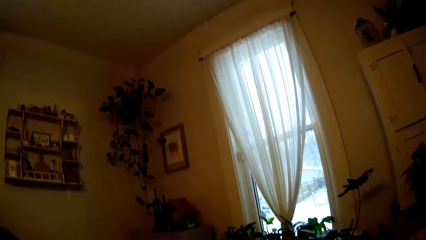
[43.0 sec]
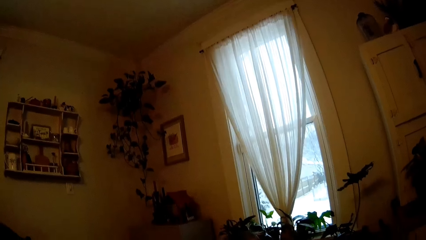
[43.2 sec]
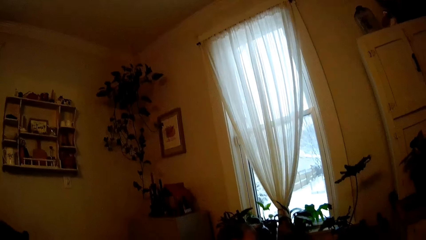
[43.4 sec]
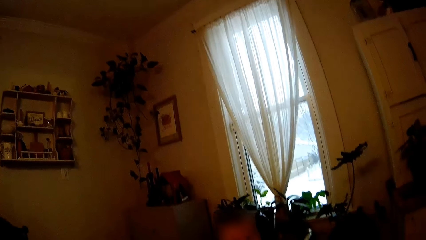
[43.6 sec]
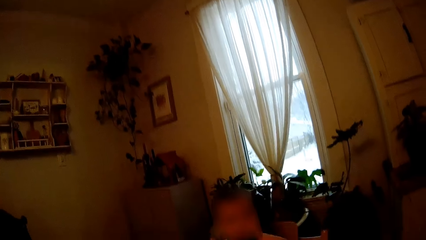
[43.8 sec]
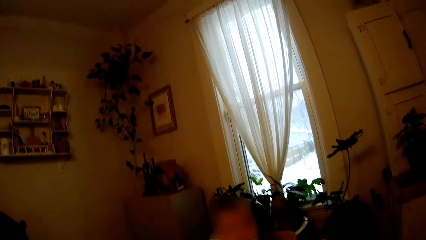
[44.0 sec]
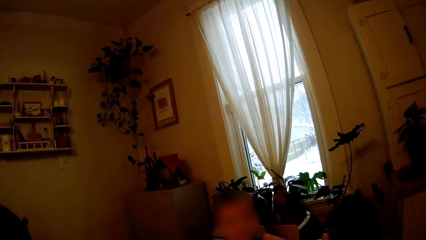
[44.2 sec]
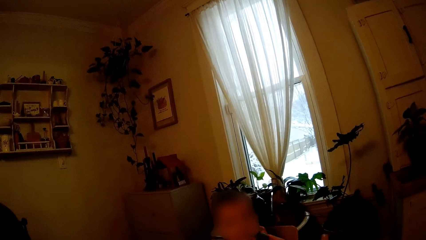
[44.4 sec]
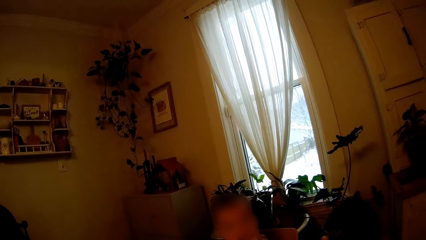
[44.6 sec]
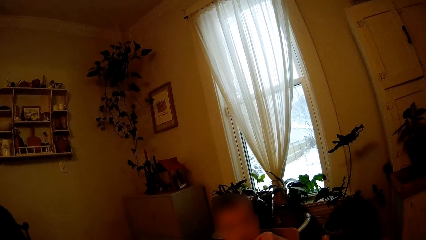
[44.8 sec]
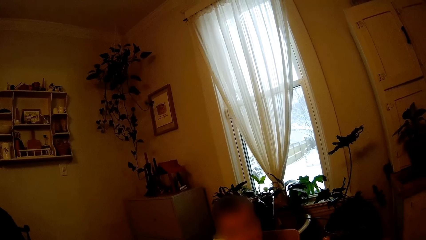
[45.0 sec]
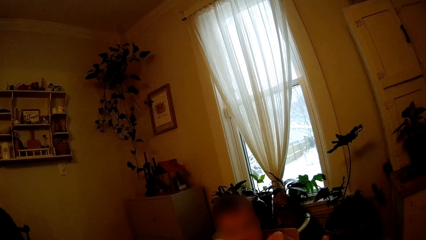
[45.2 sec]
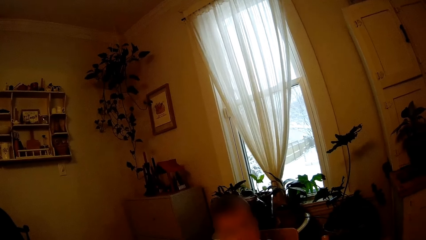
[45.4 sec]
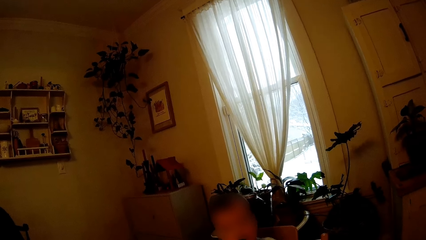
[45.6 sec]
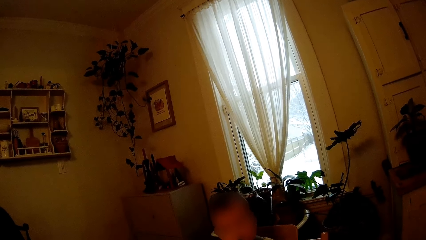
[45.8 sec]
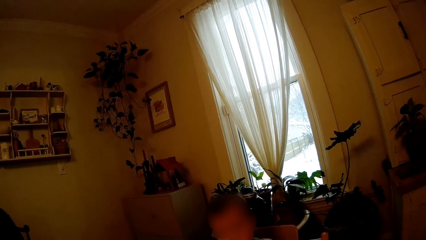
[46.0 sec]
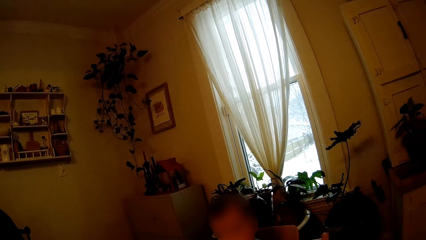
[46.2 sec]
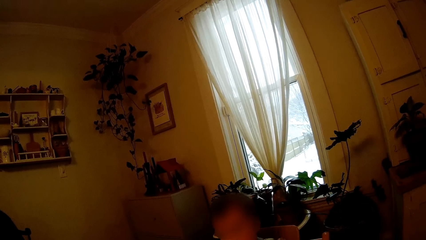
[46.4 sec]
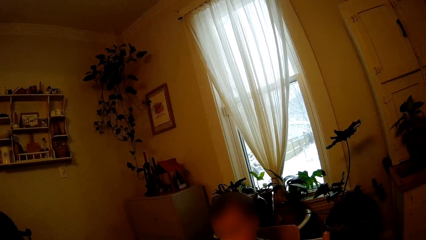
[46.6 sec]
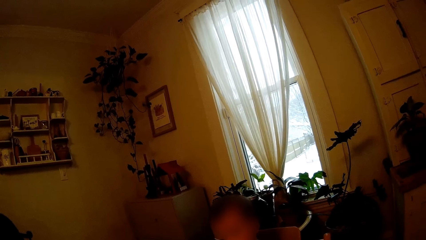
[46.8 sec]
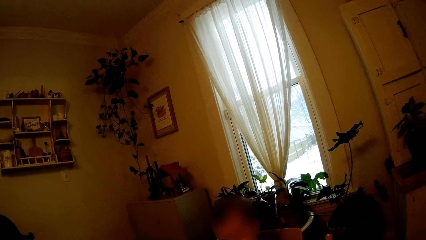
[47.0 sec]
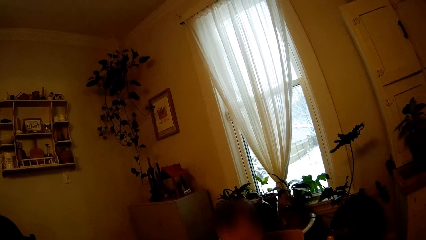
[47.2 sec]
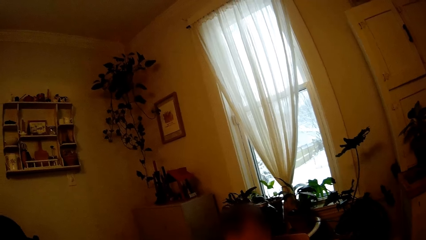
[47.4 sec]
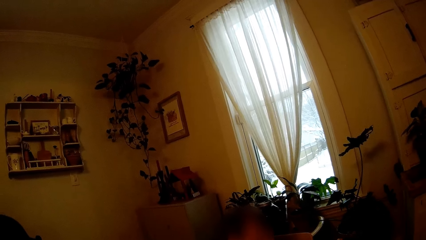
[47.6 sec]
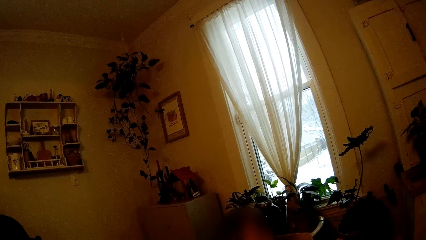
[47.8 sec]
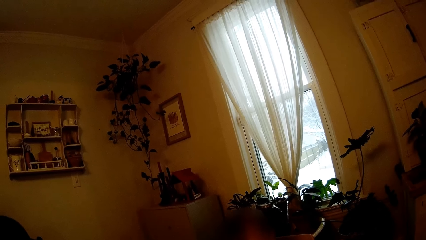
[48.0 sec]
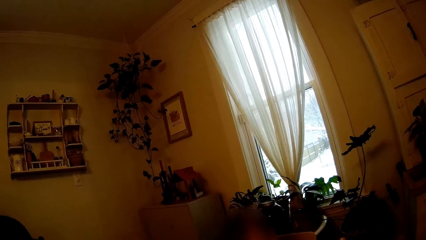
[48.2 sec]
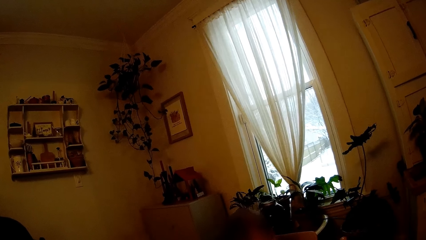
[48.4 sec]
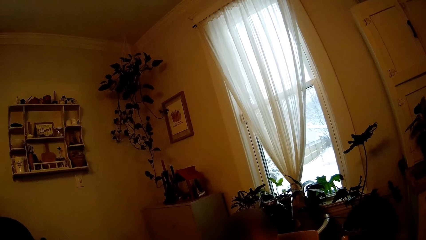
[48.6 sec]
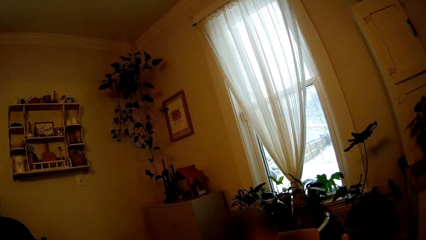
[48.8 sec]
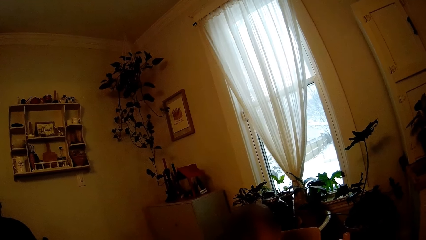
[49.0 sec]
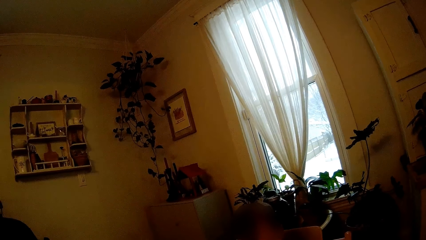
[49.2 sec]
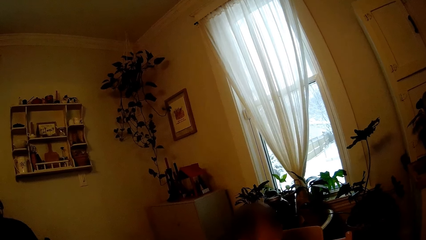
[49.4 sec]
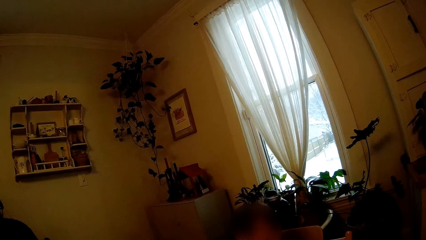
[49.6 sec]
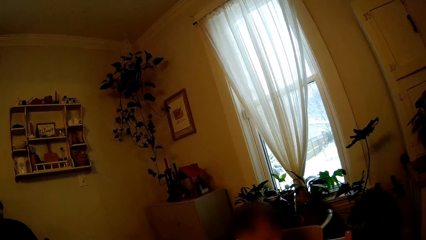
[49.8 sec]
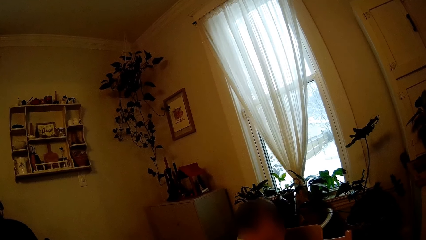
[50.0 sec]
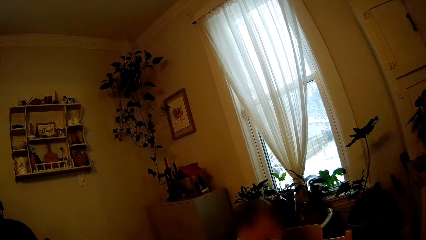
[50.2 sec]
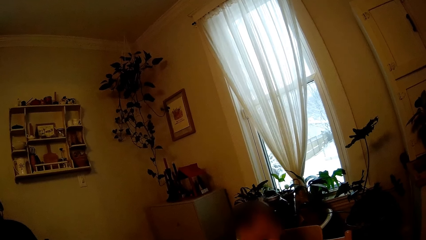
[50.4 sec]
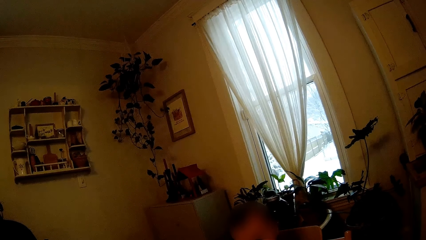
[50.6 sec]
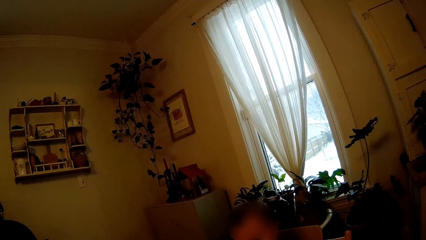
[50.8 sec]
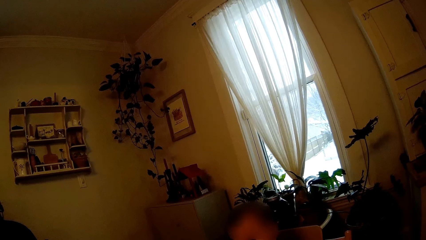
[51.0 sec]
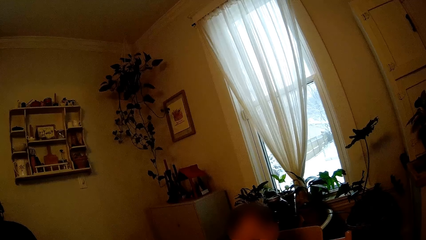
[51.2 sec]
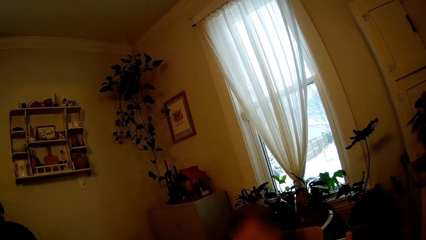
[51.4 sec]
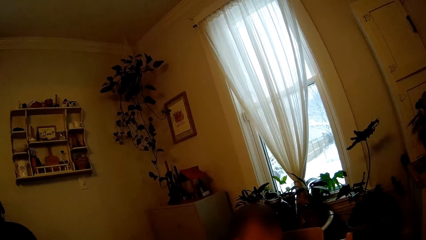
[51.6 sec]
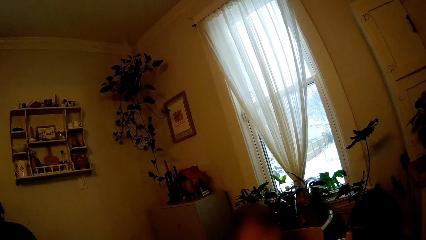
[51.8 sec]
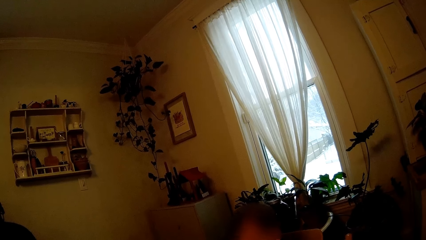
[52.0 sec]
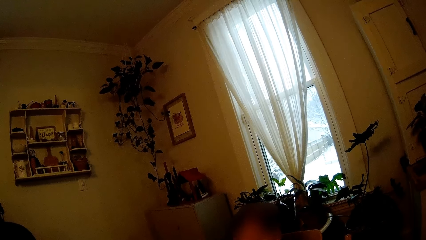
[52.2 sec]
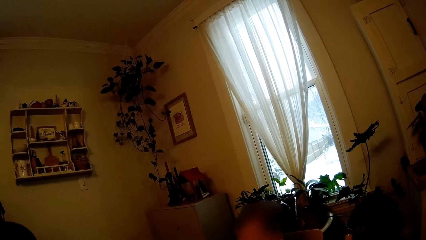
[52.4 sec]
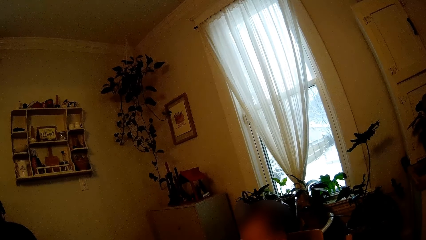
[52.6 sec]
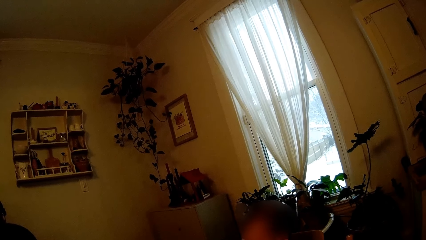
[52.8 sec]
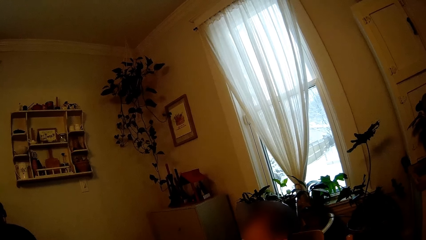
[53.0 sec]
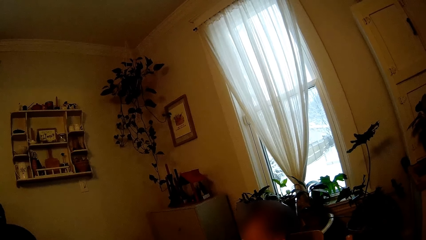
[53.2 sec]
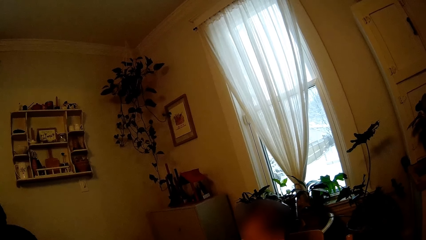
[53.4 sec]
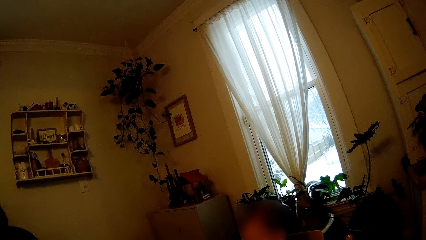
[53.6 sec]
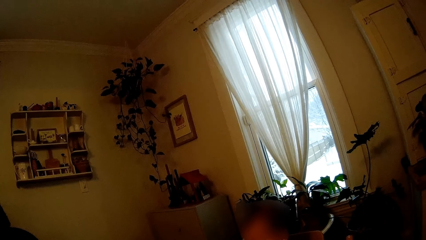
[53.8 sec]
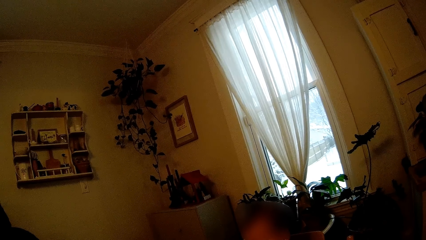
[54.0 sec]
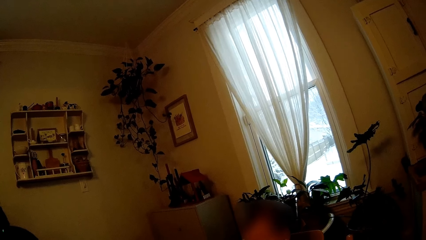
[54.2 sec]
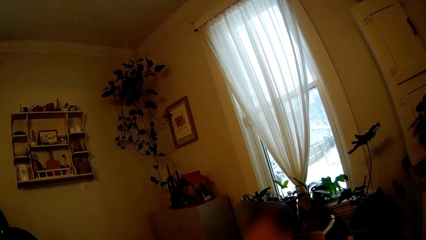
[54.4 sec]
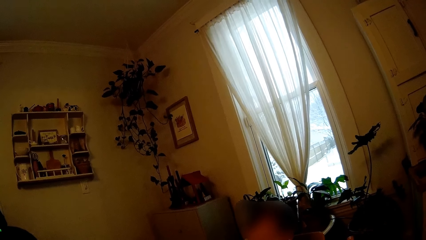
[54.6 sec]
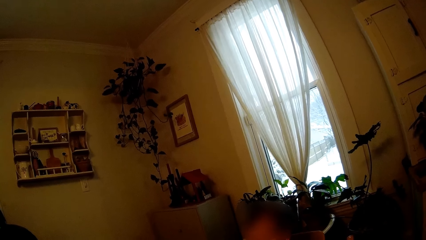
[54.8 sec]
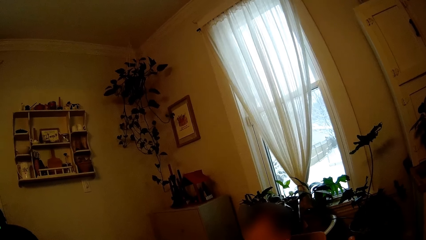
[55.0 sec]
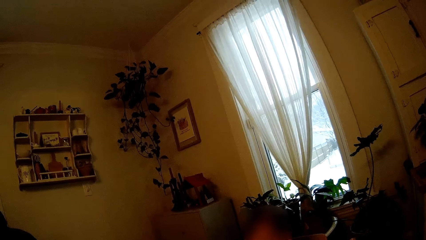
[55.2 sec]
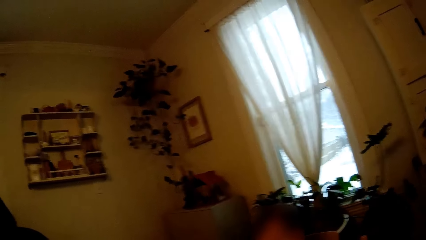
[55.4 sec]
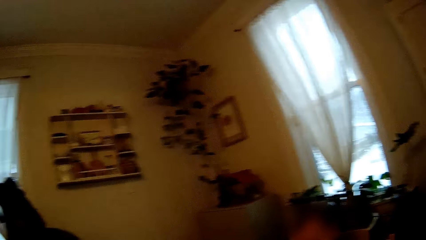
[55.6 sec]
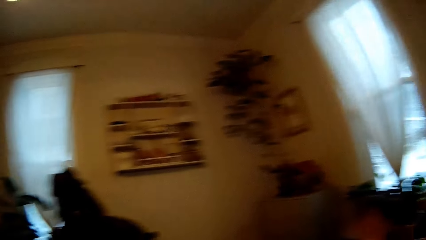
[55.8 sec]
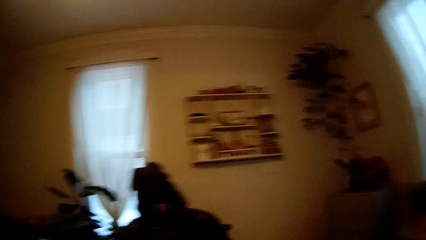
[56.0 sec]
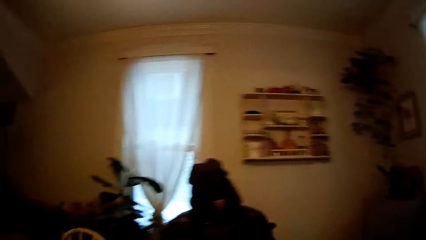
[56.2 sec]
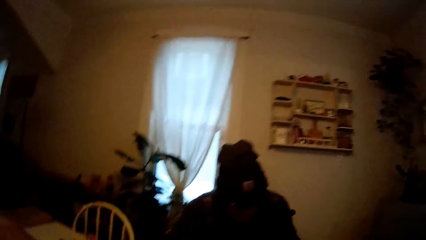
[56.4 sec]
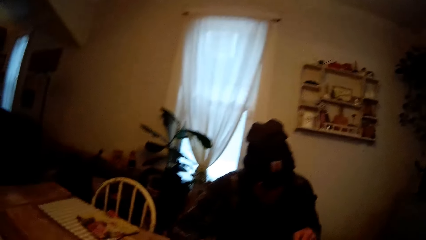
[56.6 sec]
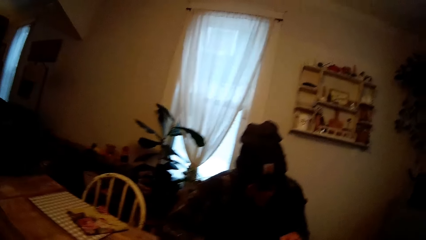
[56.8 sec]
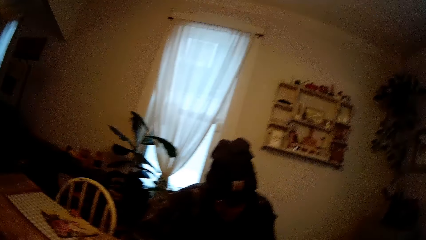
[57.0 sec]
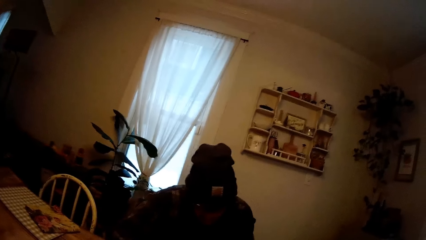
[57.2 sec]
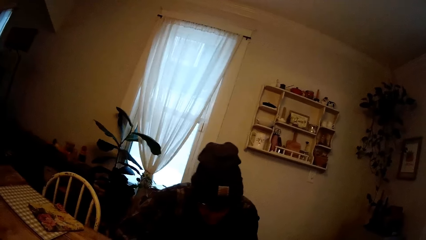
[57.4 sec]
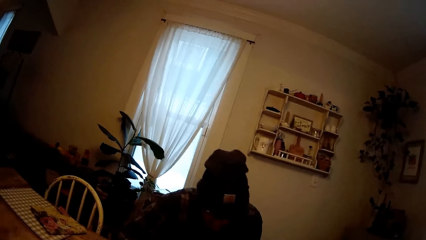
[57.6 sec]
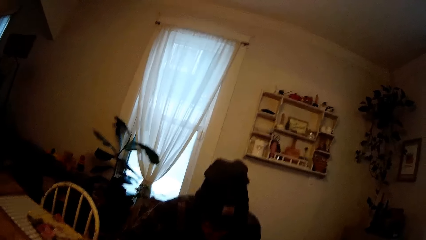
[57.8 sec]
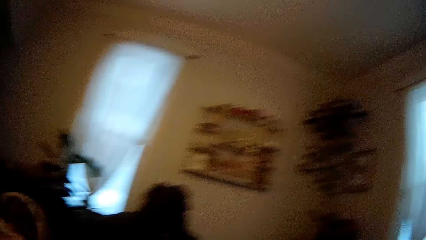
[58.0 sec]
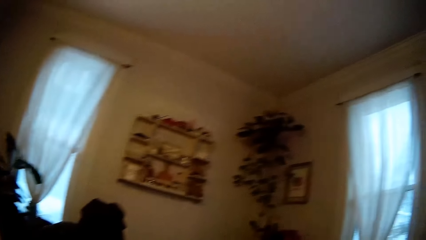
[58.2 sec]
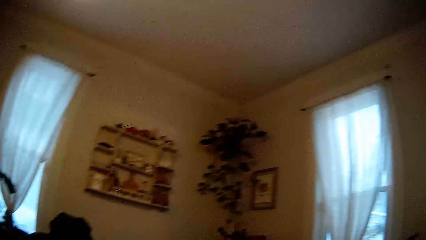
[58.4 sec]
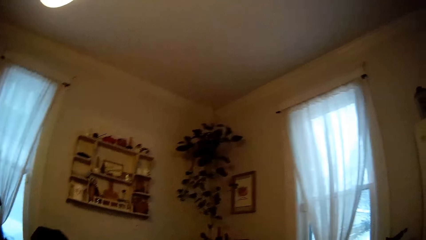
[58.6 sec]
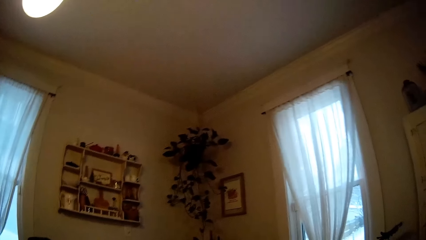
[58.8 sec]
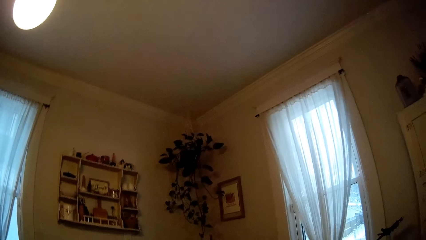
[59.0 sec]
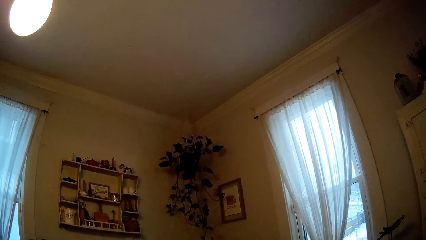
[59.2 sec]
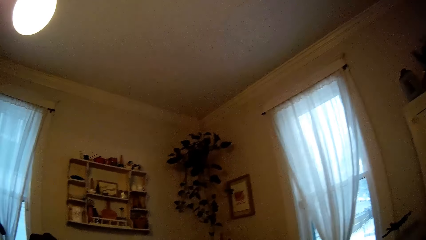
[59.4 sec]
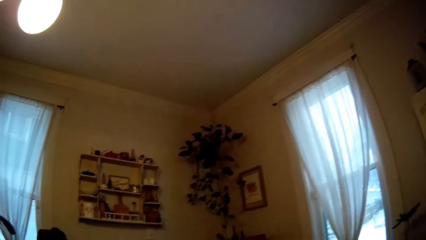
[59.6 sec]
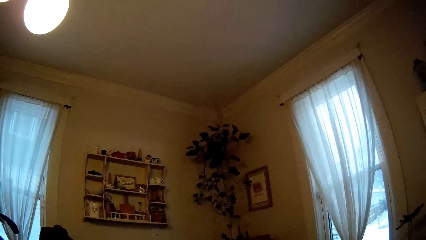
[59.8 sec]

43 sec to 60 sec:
The camera wearer interacts with the baby on the baby seats. A woman moves her hand. A man eats food on the dining table.
